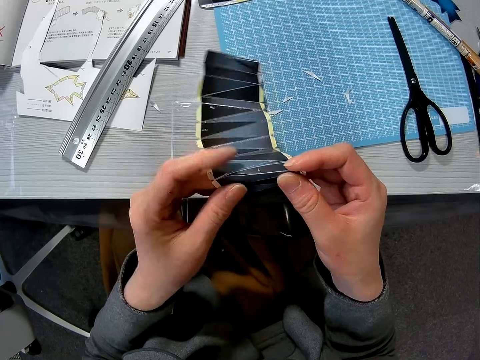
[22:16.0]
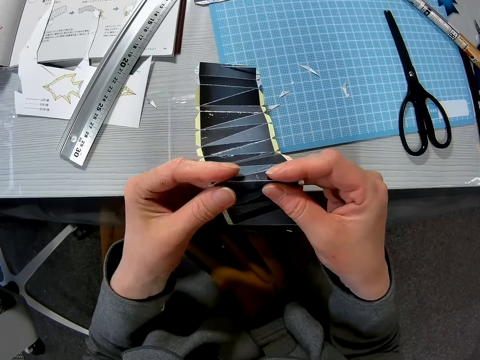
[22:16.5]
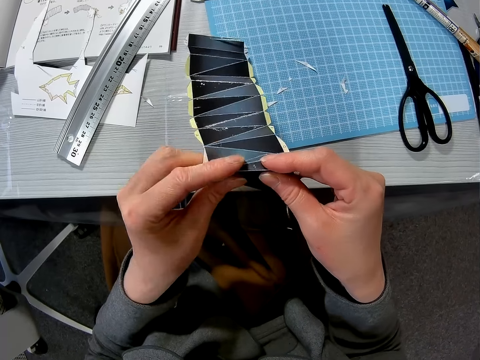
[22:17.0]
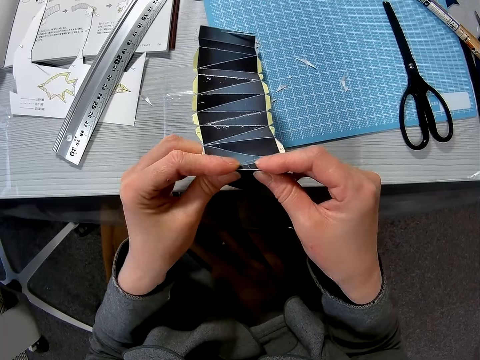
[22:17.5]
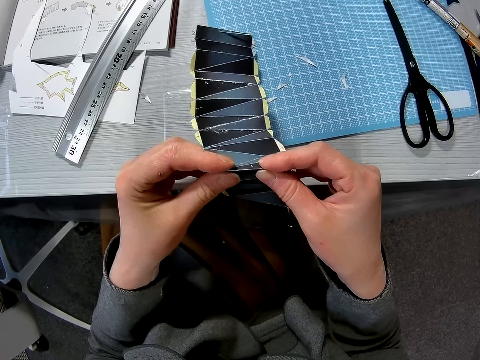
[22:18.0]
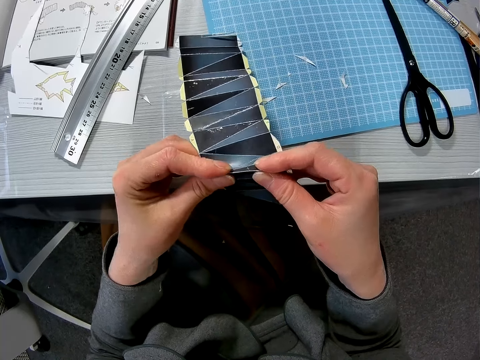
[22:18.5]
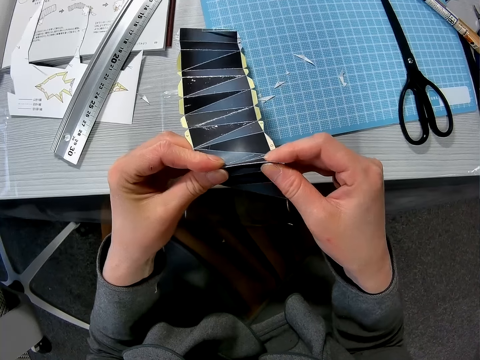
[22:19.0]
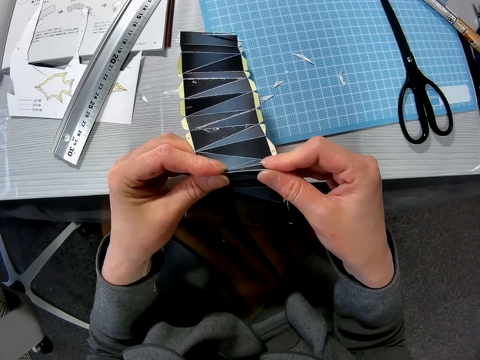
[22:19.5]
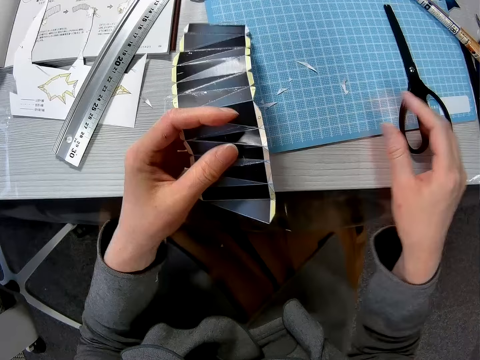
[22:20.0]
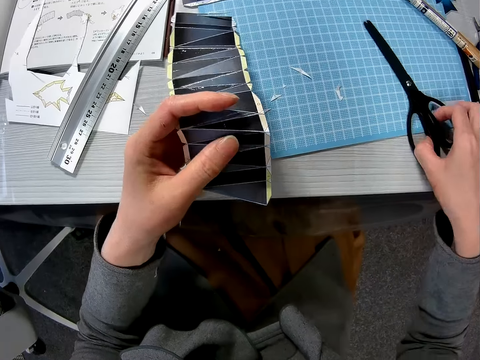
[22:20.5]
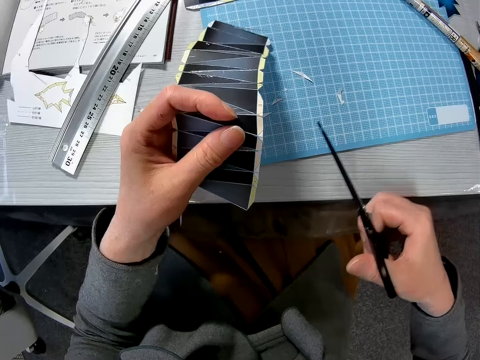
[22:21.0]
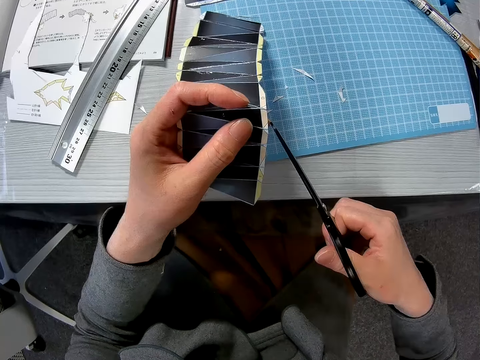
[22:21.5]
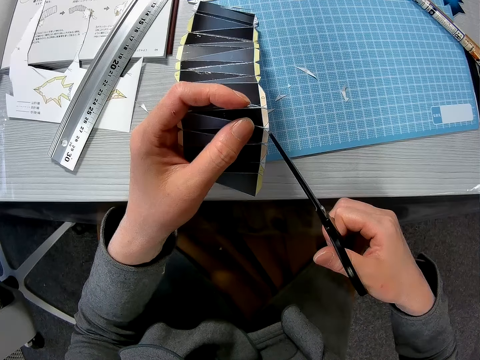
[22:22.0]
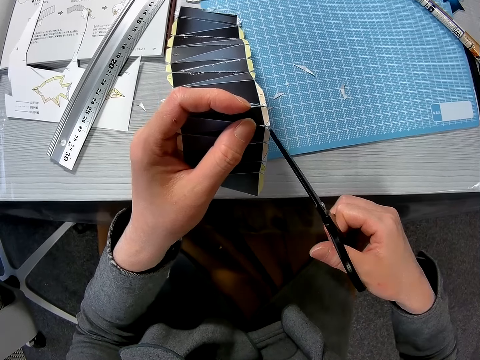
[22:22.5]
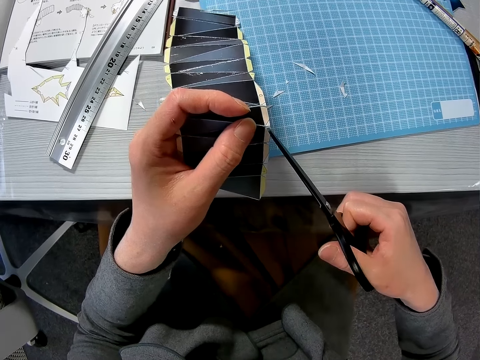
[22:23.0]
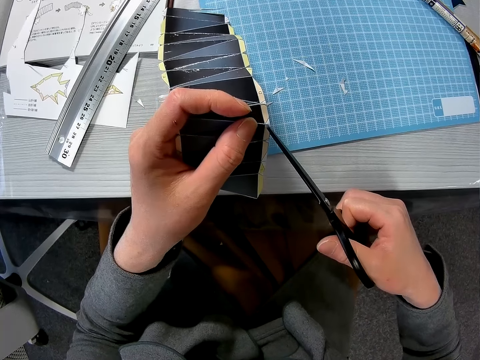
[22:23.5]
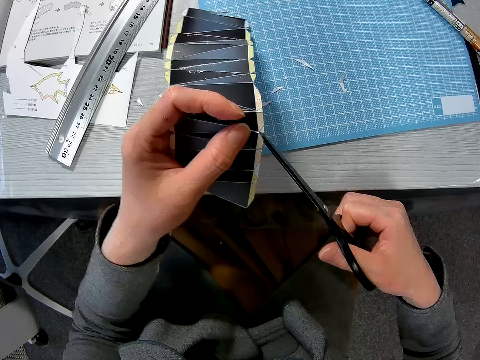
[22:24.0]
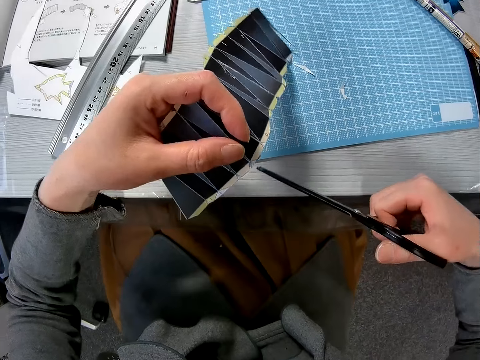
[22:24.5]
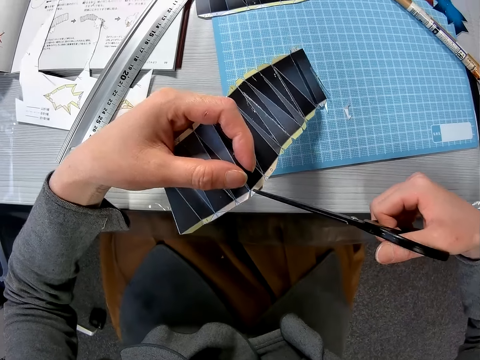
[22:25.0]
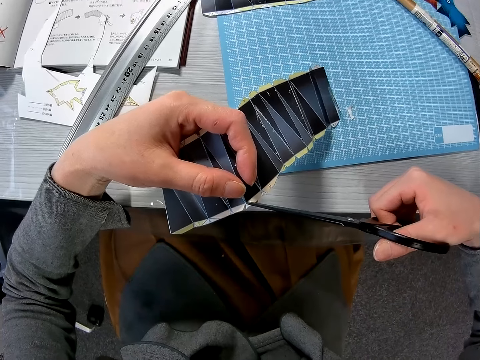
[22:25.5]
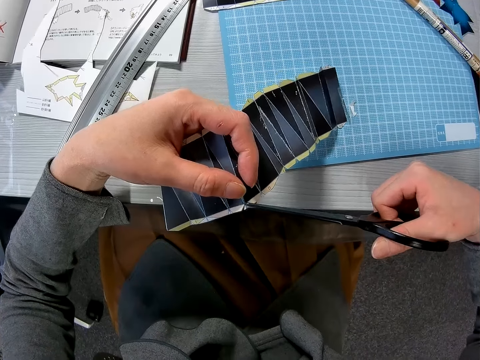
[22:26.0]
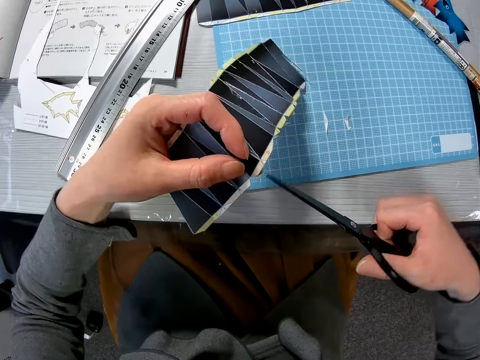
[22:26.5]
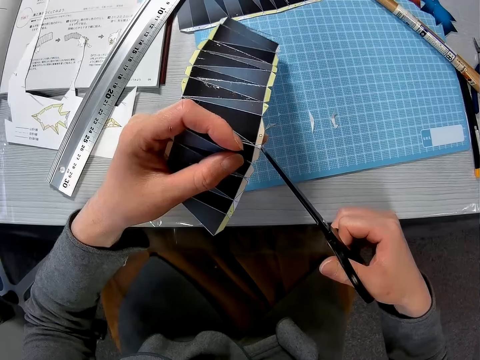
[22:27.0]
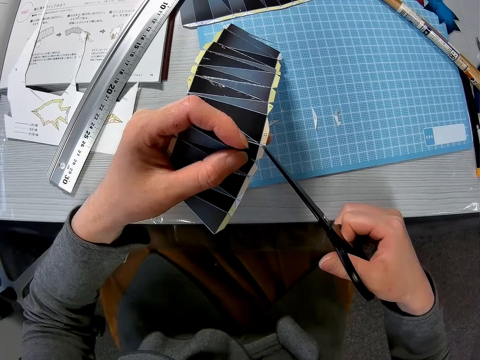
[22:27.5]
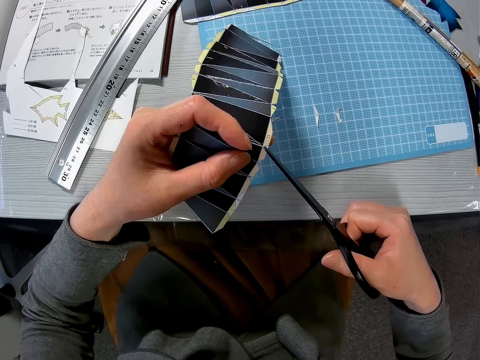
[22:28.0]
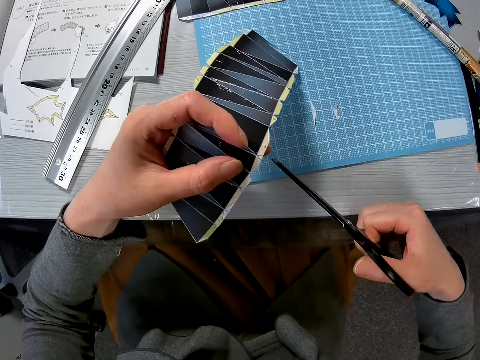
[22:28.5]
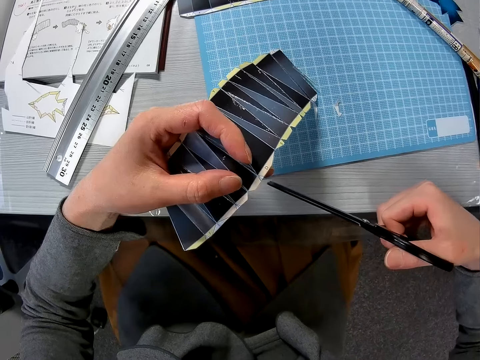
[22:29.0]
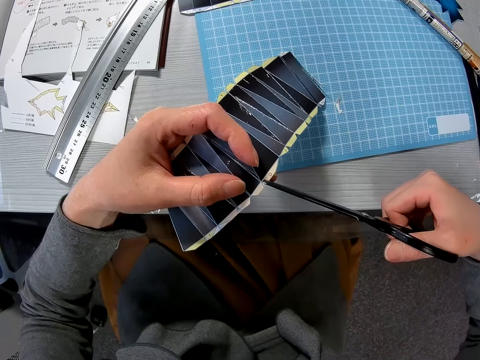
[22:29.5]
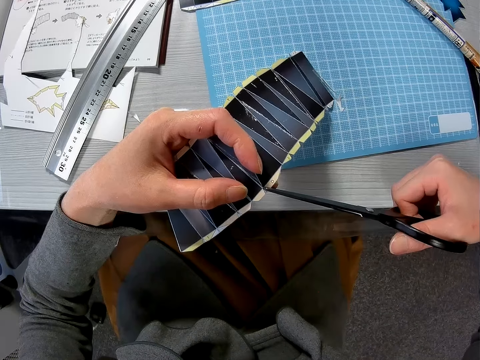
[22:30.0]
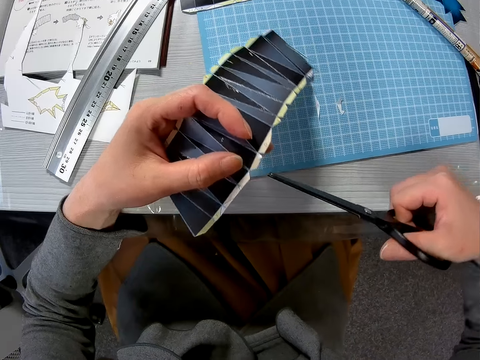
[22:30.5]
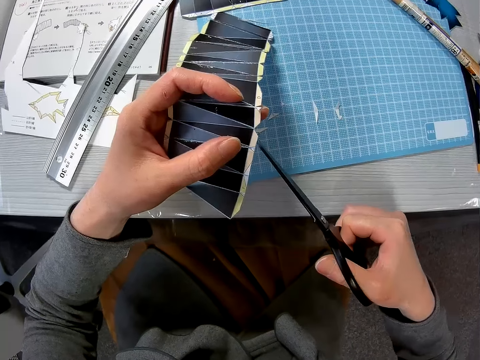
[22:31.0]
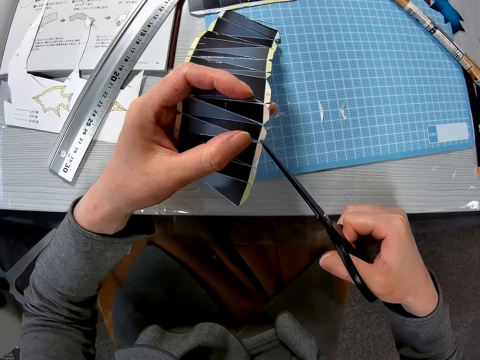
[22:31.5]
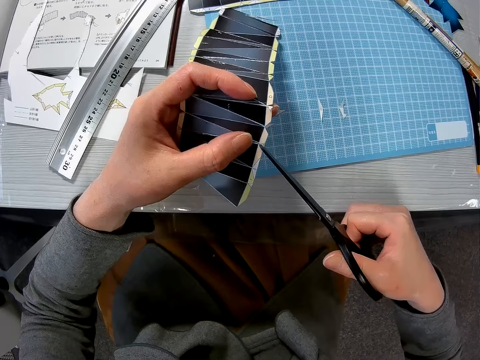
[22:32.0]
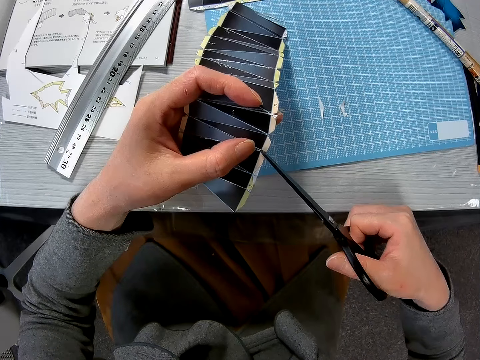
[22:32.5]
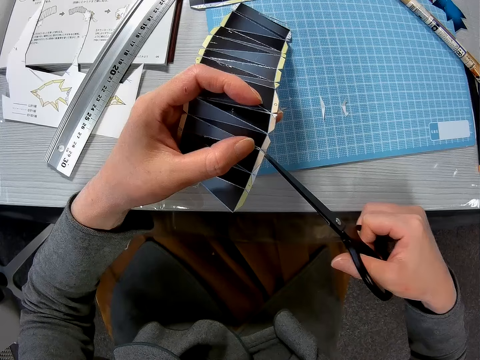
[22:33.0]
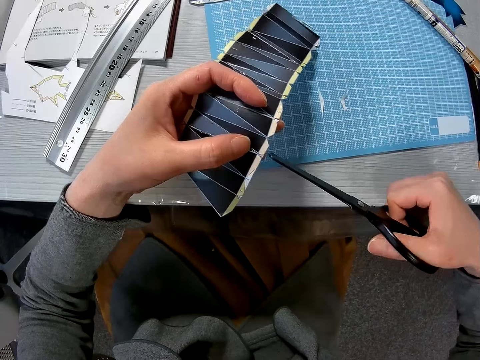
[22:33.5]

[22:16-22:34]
The camera wearer picks up the pair of scissors from the cutting sheet. They cut an edge of the paper craft with the pair of scissors. They cut an edge of the paper craft with the pair of scissors repeatedly.

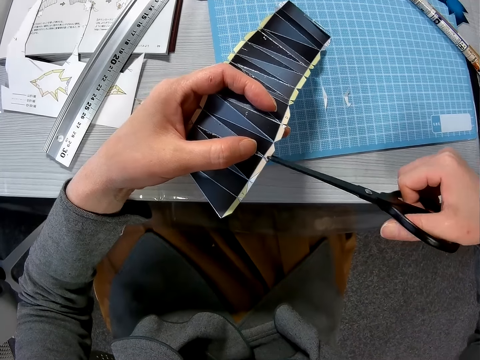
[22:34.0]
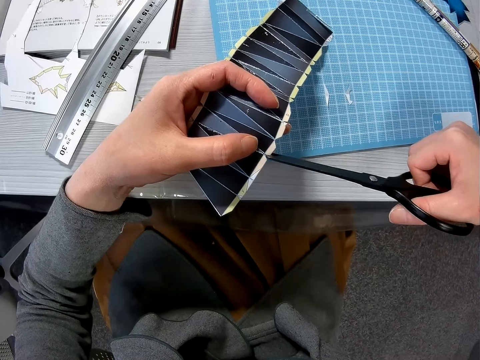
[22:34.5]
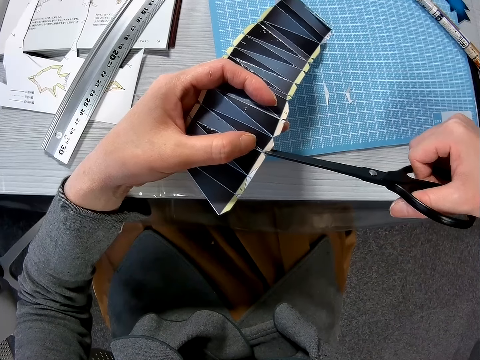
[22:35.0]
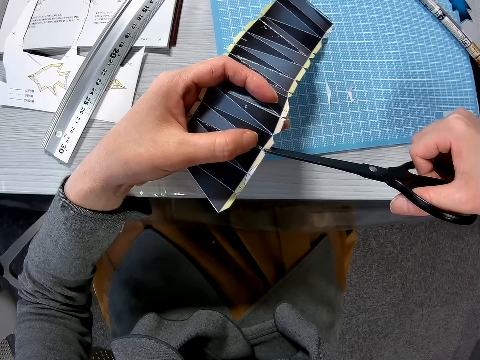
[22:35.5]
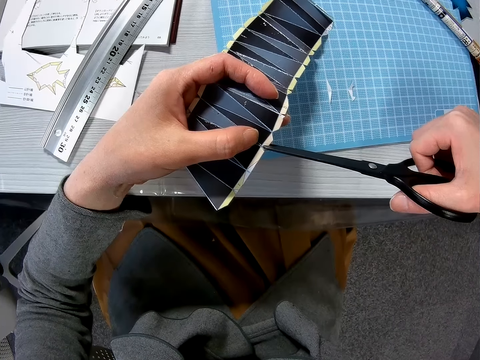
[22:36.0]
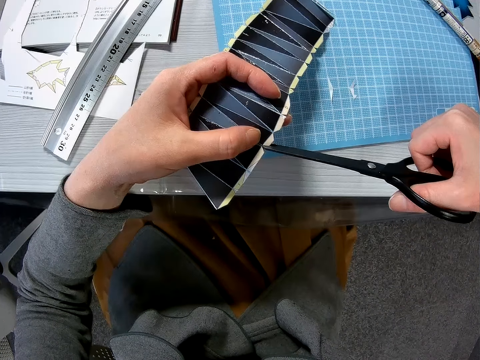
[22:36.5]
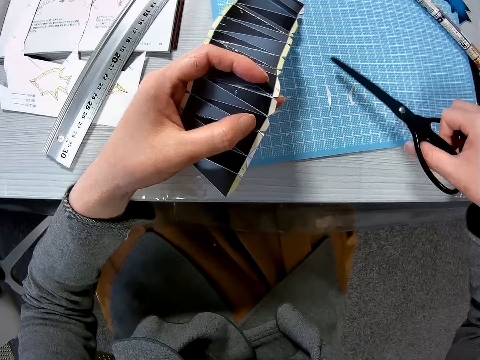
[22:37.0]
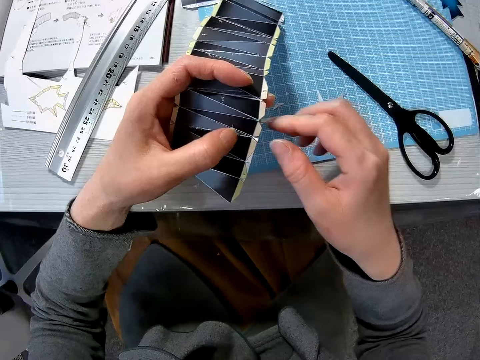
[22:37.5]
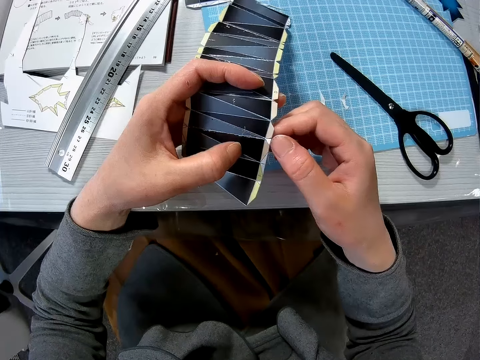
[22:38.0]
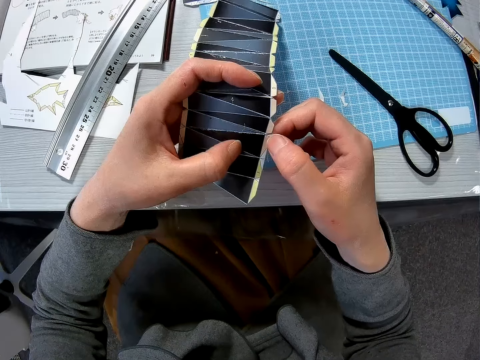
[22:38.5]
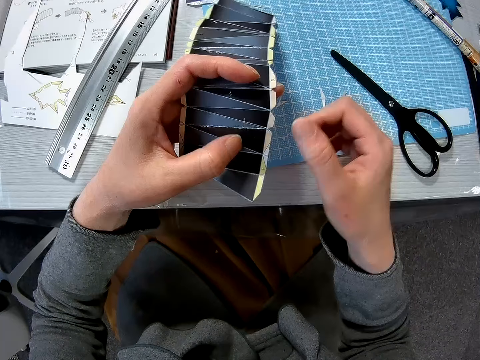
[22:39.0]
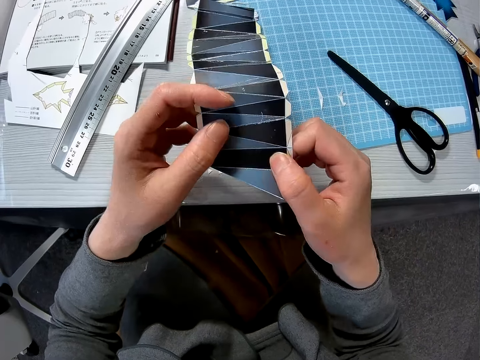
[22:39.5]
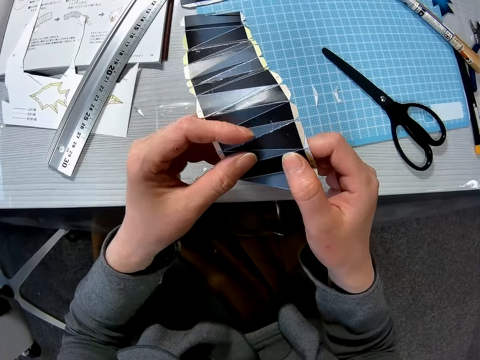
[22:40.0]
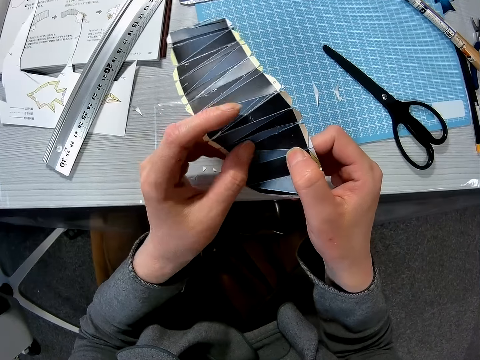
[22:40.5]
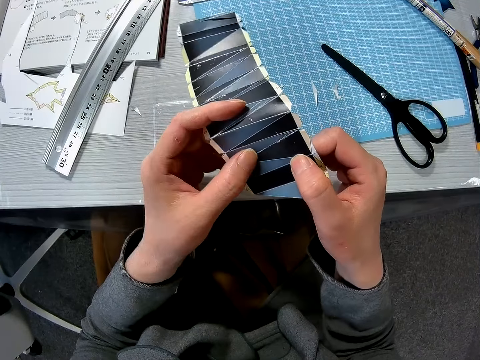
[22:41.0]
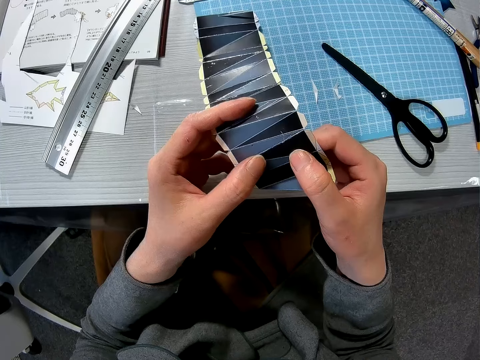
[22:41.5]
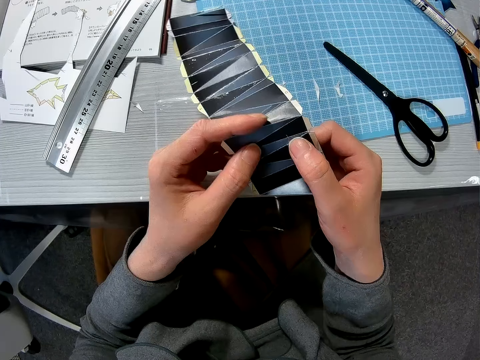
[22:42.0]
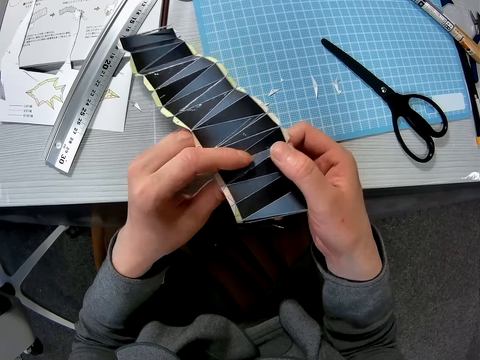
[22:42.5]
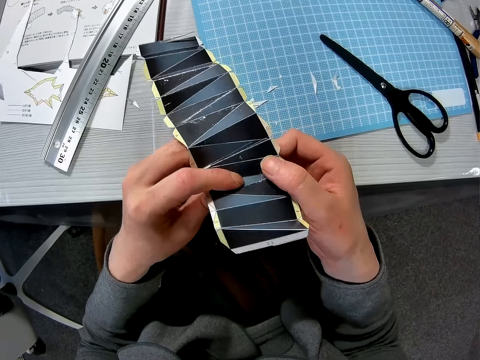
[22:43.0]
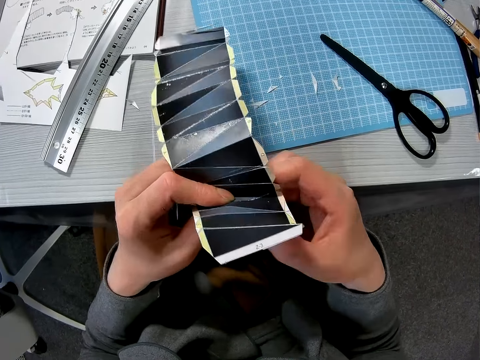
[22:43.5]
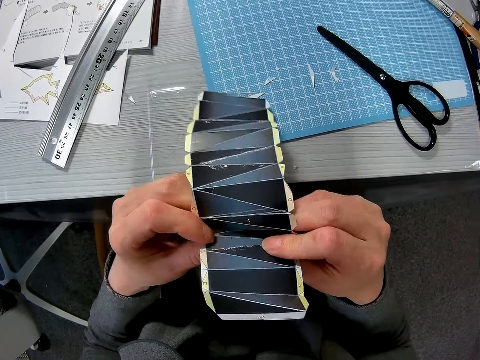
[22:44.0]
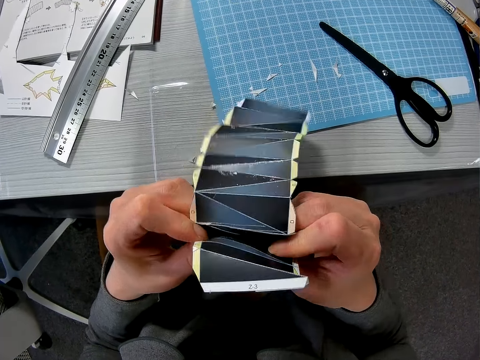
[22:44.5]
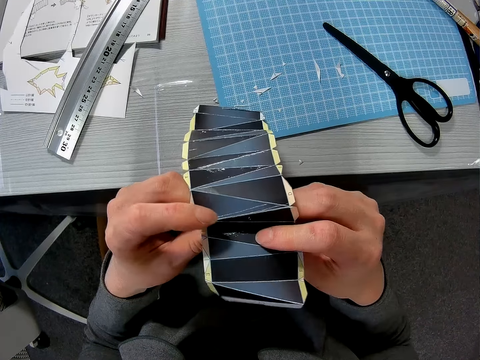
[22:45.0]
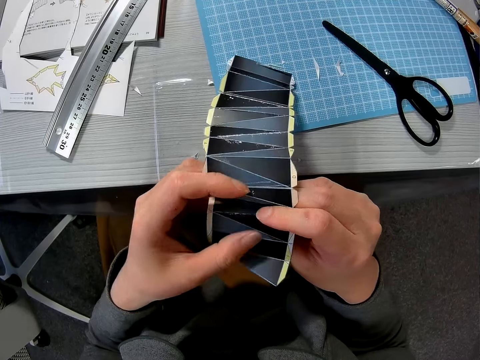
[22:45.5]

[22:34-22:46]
The camera wearer drops the pair of scissors on the cutting sheet. He detaches the edge from the paper craft with his right hand. He folds the paper craft with both hands.
